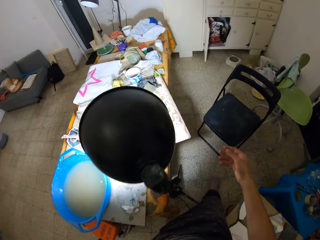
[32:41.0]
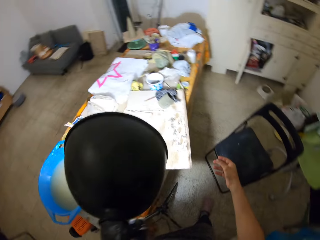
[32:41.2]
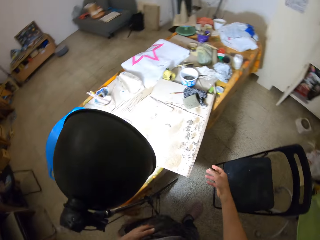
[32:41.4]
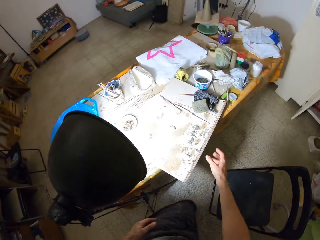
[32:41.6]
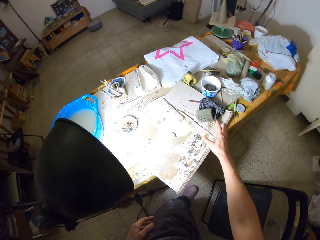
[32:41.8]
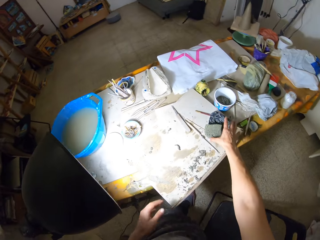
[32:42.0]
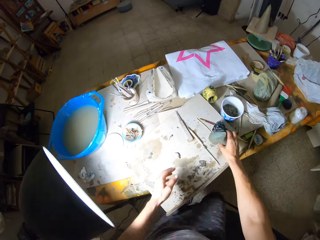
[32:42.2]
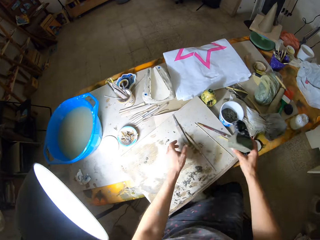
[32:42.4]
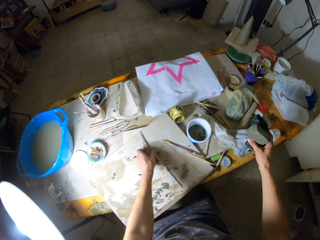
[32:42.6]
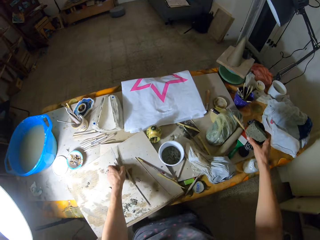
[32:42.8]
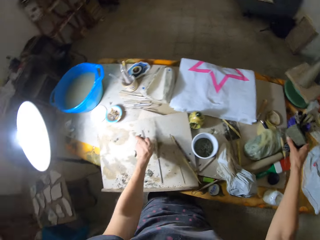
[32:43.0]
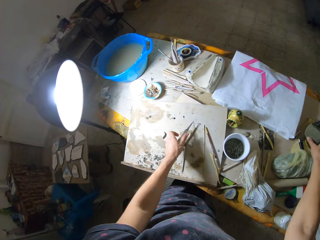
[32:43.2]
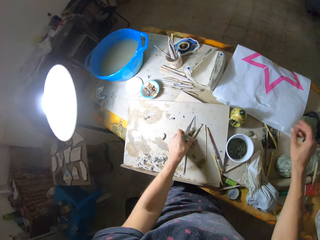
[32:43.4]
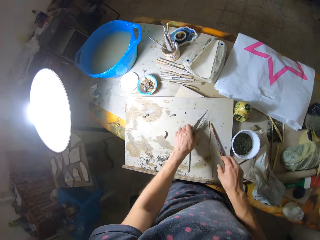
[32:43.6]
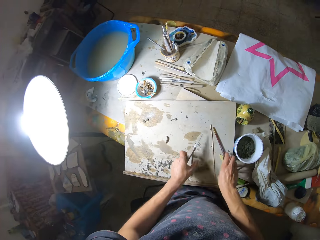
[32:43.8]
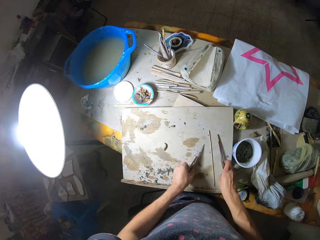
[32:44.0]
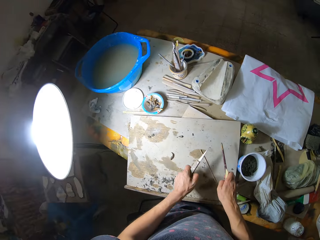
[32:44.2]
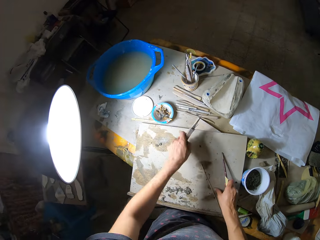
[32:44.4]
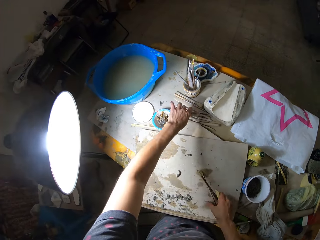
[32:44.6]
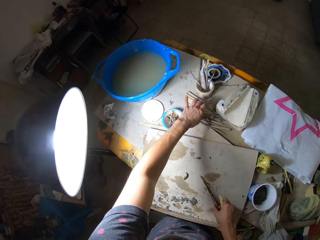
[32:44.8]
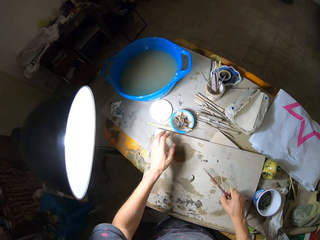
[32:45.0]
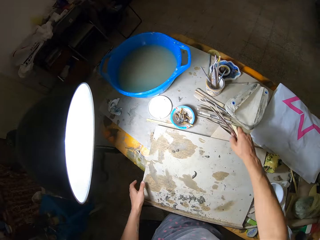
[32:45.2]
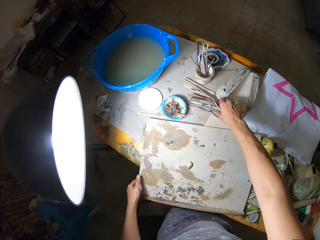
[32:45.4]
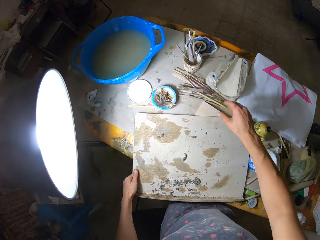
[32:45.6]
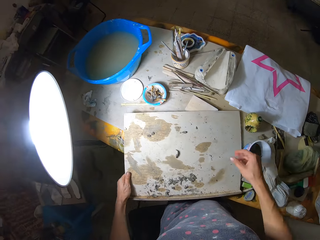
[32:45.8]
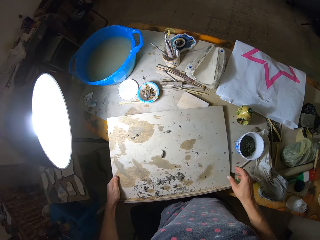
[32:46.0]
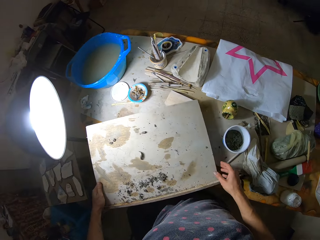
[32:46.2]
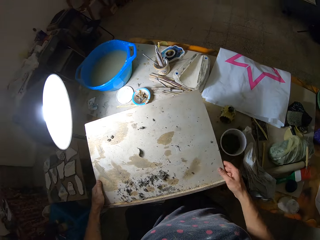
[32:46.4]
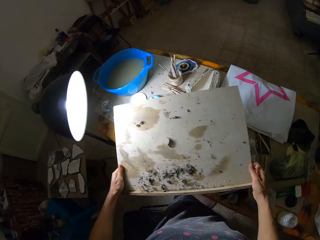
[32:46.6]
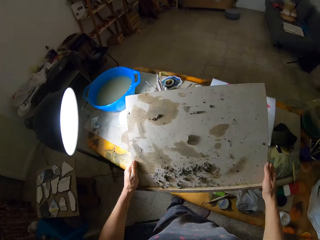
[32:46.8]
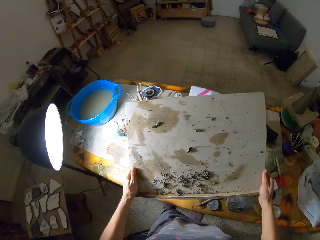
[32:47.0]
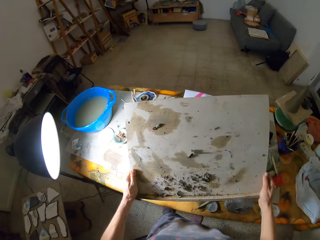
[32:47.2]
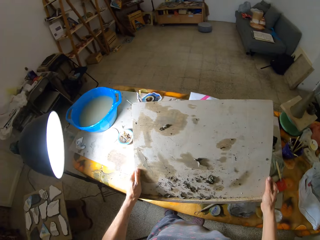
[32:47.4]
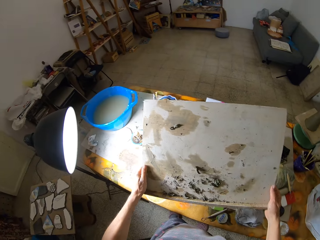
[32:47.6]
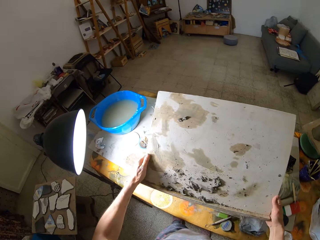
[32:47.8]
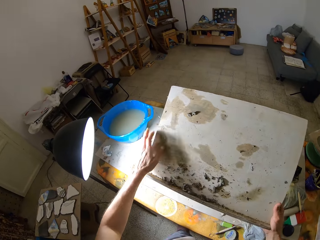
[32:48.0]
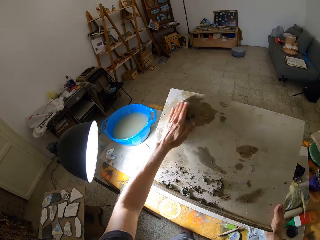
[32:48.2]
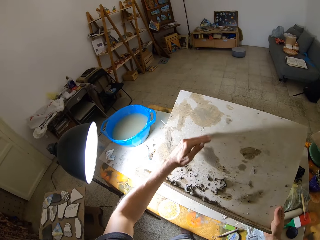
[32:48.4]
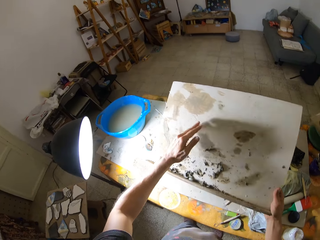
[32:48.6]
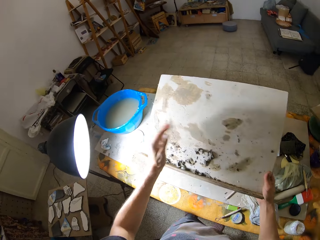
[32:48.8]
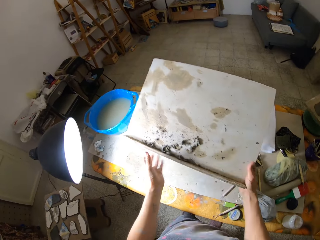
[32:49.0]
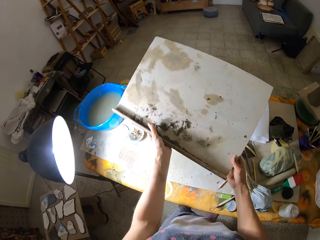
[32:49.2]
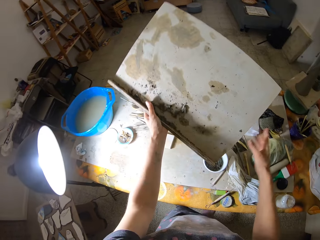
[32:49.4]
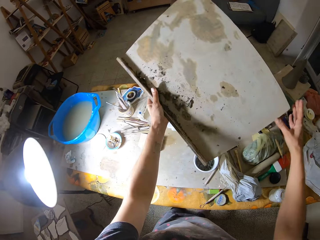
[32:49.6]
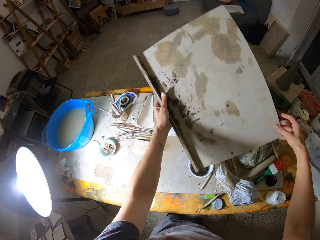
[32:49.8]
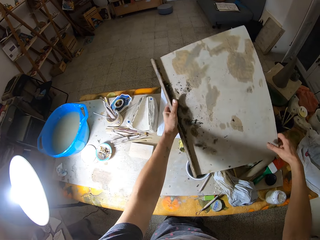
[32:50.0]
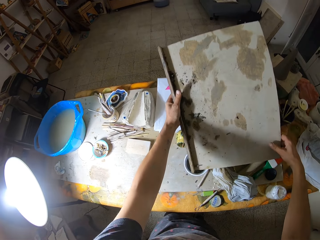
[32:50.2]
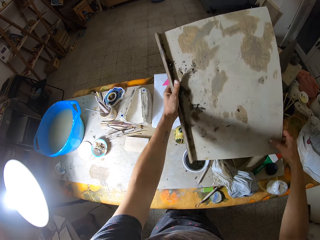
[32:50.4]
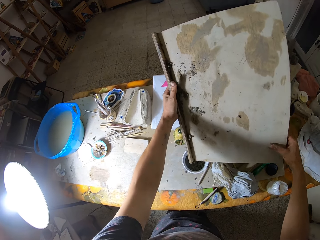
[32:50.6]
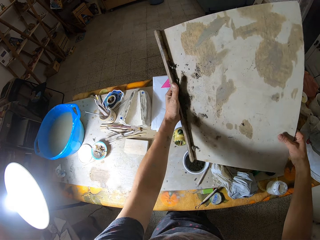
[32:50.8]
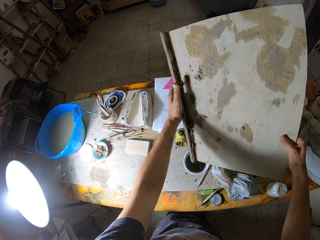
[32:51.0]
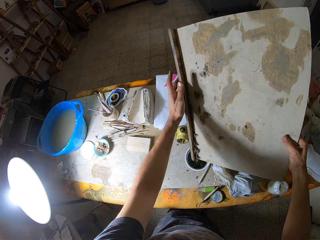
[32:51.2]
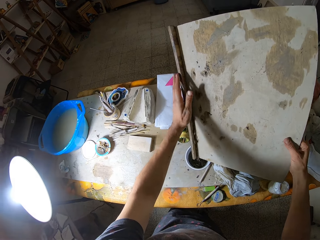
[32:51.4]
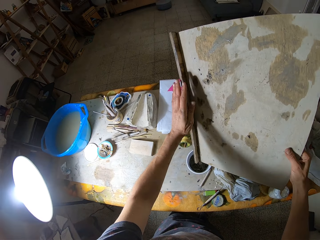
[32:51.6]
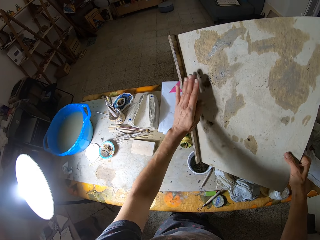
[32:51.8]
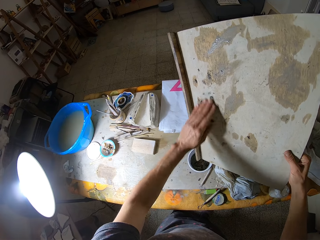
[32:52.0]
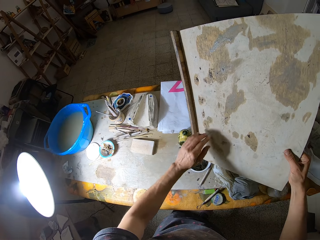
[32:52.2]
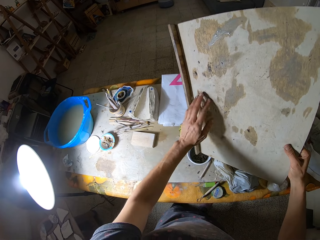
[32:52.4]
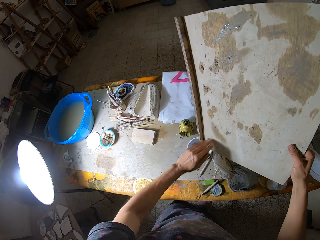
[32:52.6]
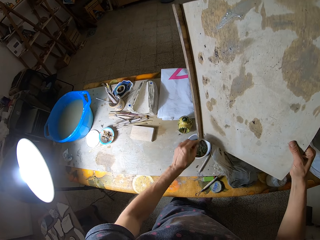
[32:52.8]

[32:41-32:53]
The camera wearer moves around. She picks up a sponge and a piece of cloth on the board on the table with her right hand. She clears the working table. She picks up a knife tool on the board on the table with her left hand. She drops the sponge and the piece of cloth in her right hand on the table. She picks up the scraper tool on the board on the table with her left hand. She picks up a pencil on the board on the table with her right hand. She drops the knife tool and the scraper tool in her left hand on the table. She picks up the pencil on the board on the table with her right hand. She drops the pencil in her right hand on the table. She carries the board on the table with both hands. She gathers clay residue on the board in her right hand with her left hand. She pours clay residue from the clay board in her right hand into the plastic container on the table with her left hand.

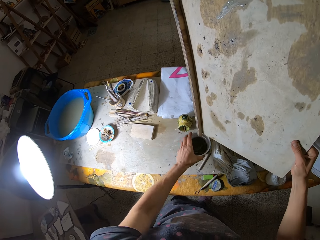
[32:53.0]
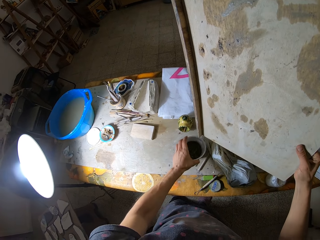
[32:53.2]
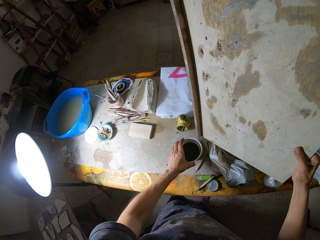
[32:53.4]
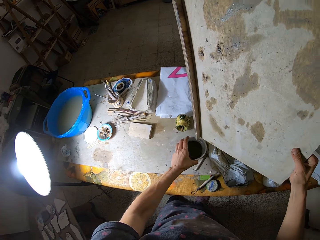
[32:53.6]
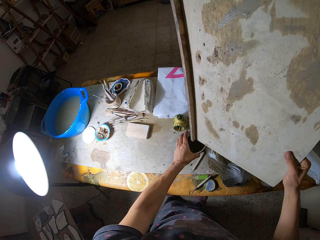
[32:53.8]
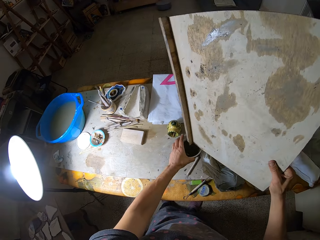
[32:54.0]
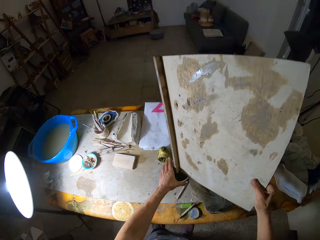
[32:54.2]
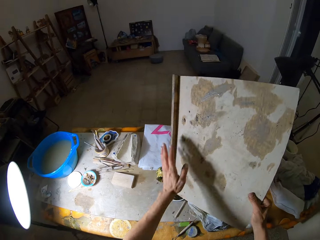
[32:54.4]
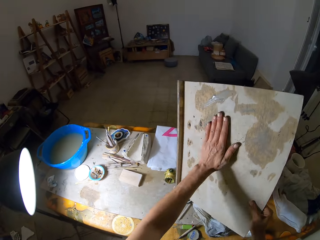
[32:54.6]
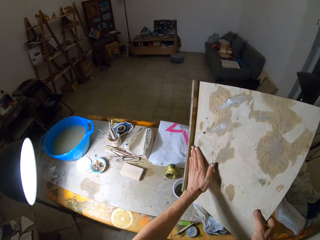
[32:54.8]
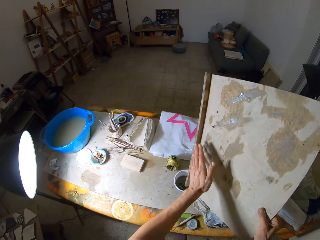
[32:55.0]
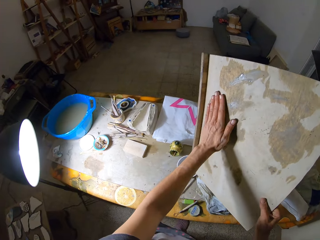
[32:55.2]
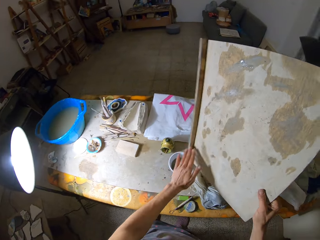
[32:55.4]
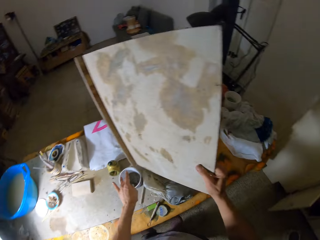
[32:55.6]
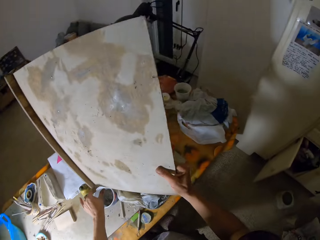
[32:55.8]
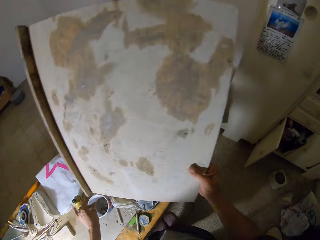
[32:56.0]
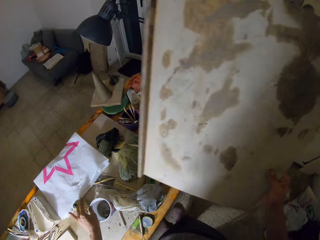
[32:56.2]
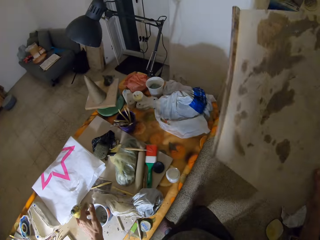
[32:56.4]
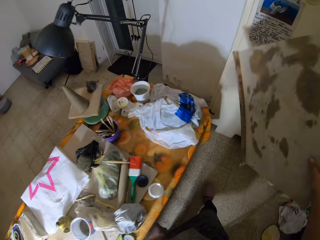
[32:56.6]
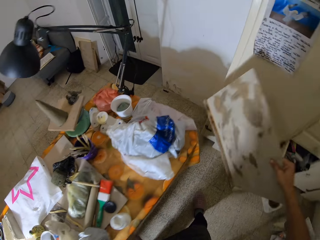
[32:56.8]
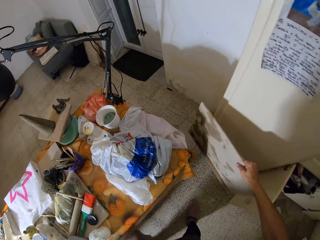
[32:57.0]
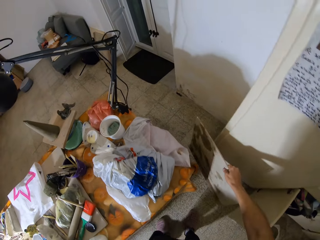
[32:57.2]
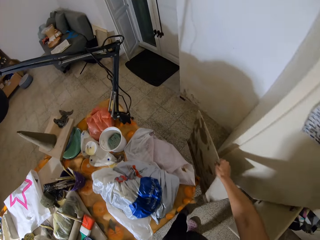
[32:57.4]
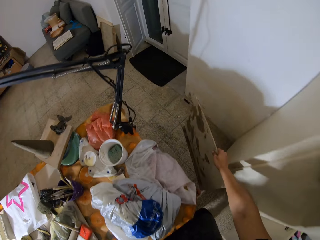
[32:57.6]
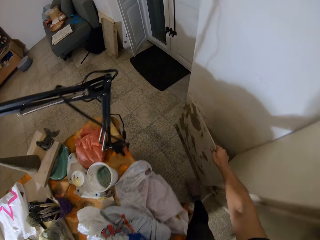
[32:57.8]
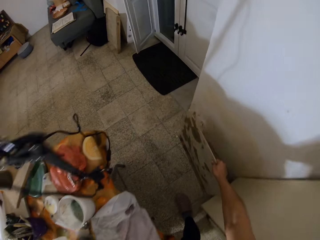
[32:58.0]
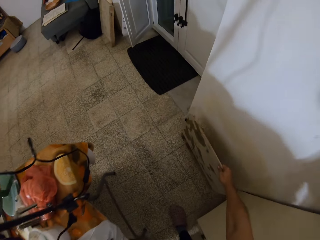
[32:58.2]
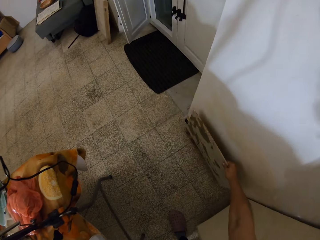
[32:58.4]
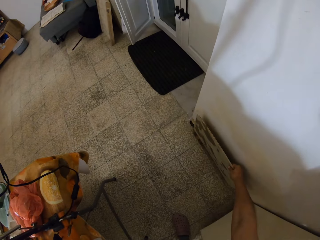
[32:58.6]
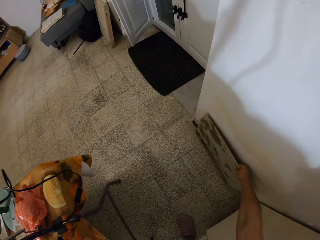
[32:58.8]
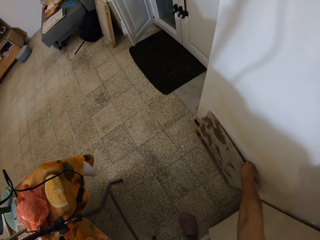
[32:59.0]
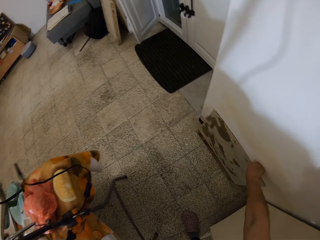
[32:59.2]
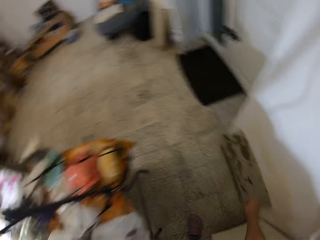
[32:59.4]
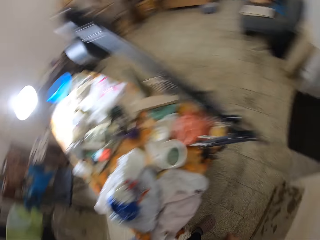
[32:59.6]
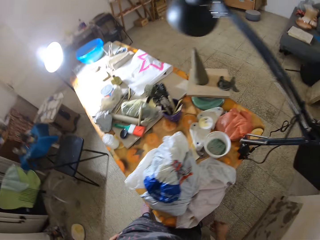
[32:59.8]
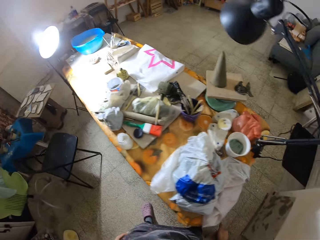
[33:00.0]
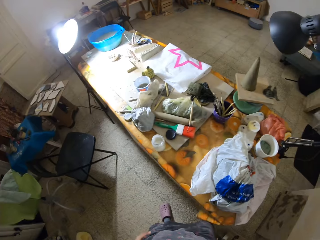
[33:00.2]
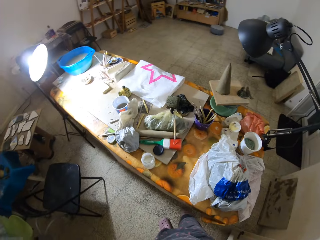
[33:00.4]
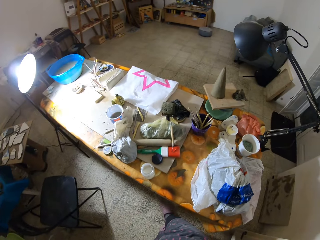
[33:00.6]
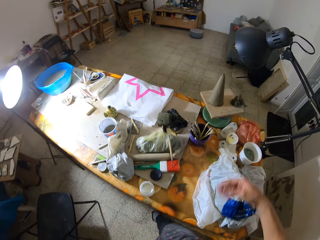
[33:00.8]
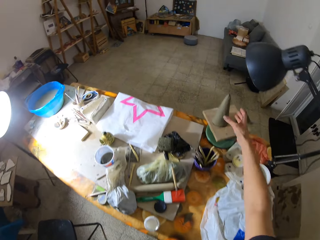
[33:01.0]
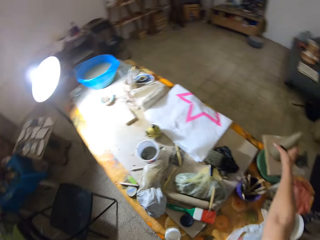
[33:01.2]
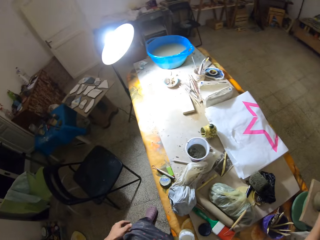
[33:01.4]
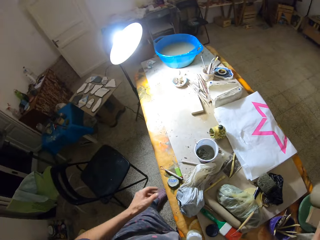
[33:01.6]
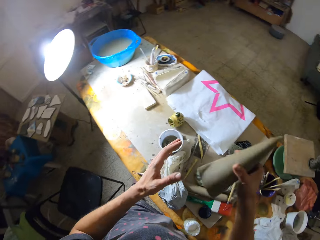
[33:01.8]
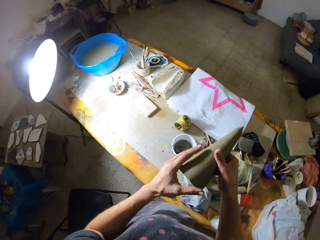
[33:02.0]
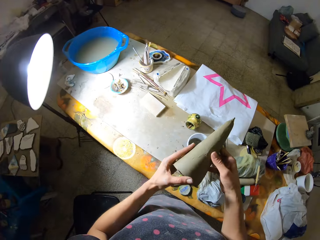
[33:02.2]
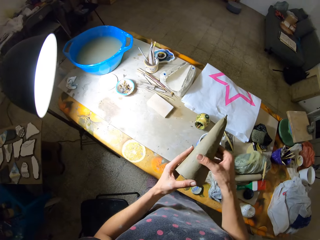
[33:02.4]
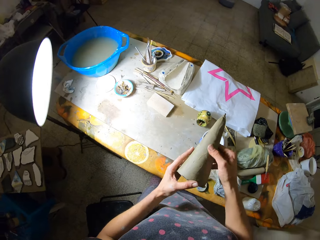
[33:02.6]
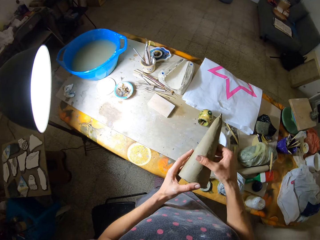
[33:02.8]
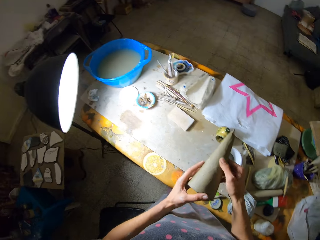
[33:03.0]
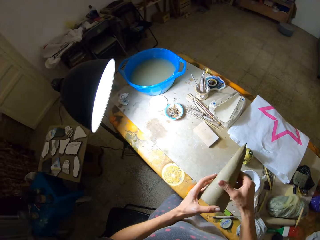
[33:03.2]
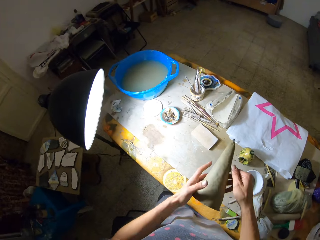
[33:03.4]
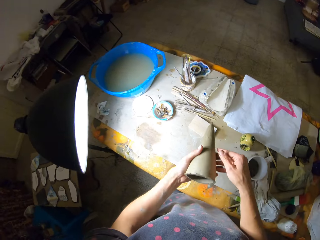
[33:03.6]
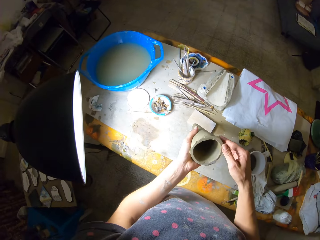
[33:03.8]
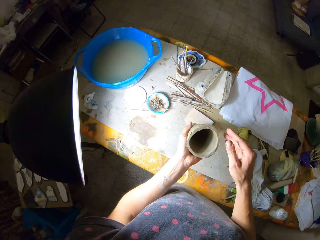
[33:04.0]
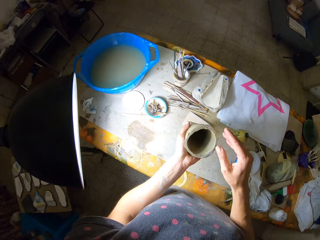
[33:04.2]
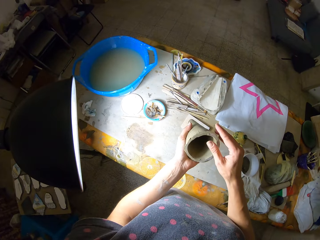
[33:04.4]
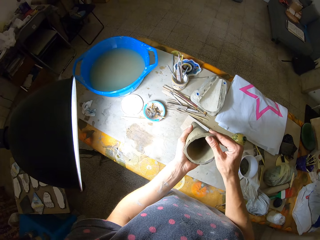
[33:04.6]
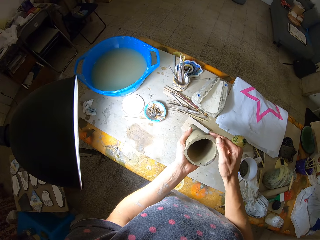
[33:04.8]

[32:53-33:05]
The camera wearer shakes the plastic container on the table with her left hand. She dusts clay residue from the board in her right hand into the plastic container on the table with her left hand. She wipes the working surface. She places the board in her right hand on the floor by the corner of a wall. She picks up a ceramic cone art on the table with her right hand. She passes the ceramic cone art in her right hand to her left hand. She strokes the ceramic cone art in her left hand with her right hand.
